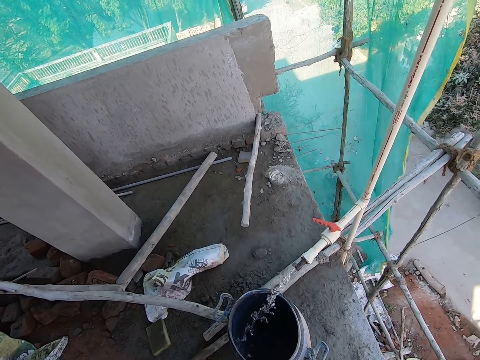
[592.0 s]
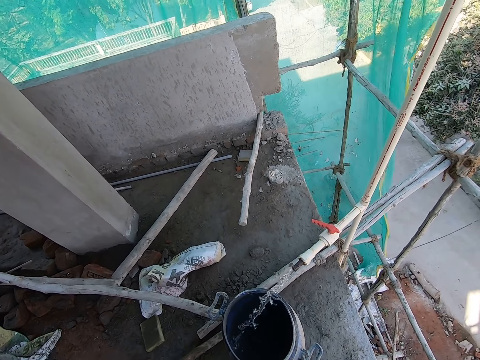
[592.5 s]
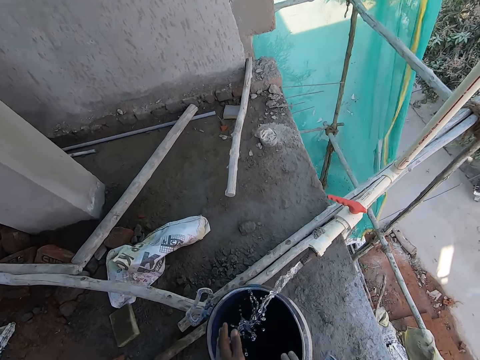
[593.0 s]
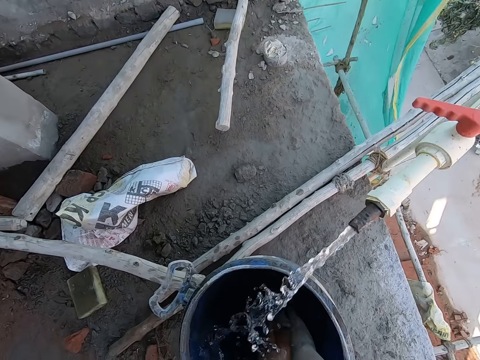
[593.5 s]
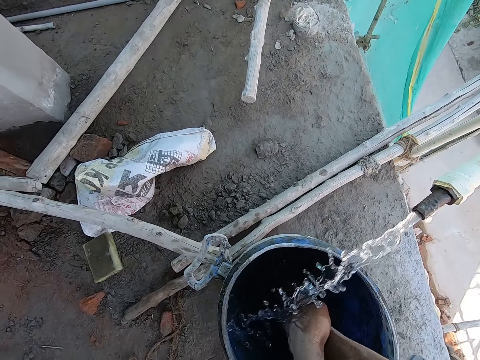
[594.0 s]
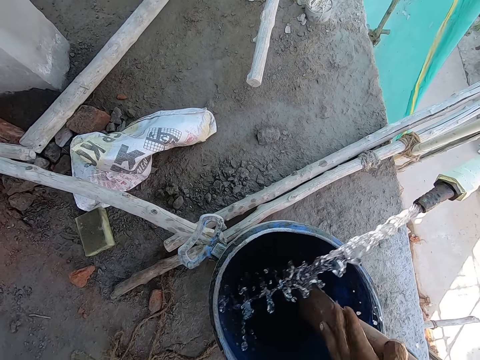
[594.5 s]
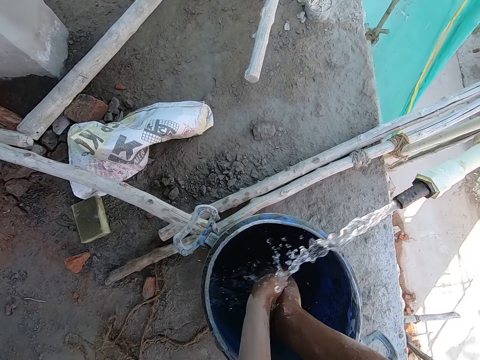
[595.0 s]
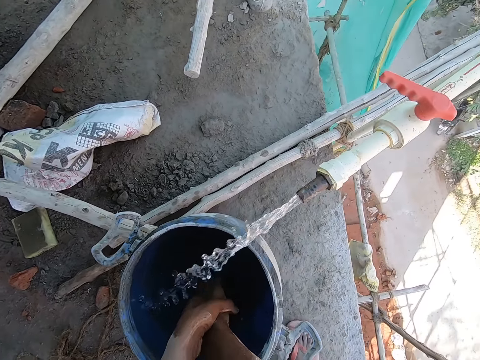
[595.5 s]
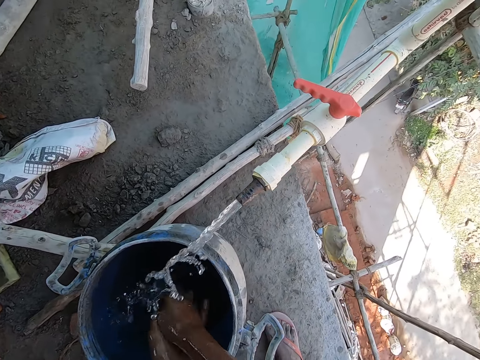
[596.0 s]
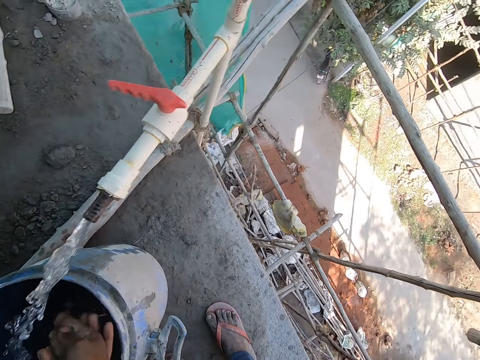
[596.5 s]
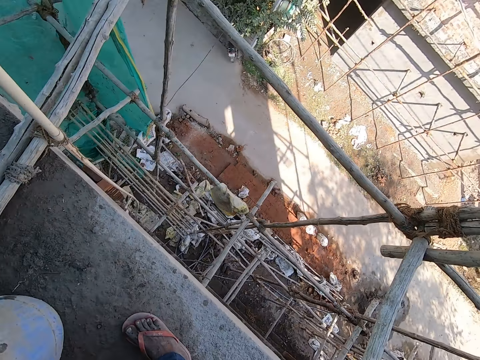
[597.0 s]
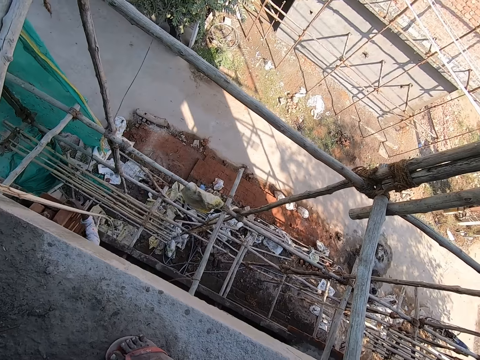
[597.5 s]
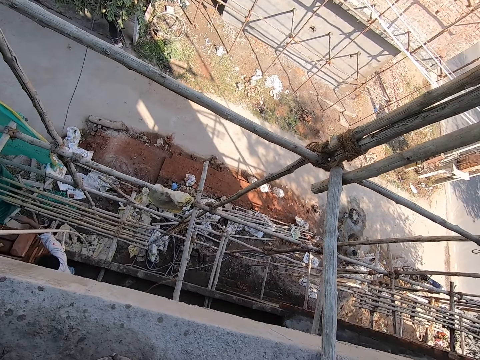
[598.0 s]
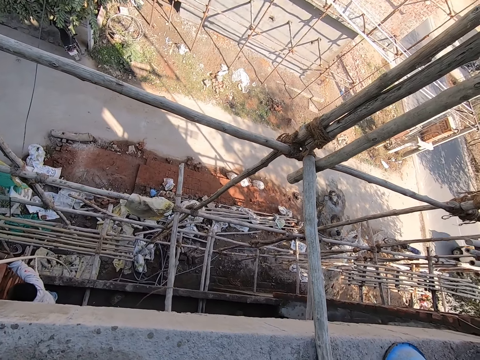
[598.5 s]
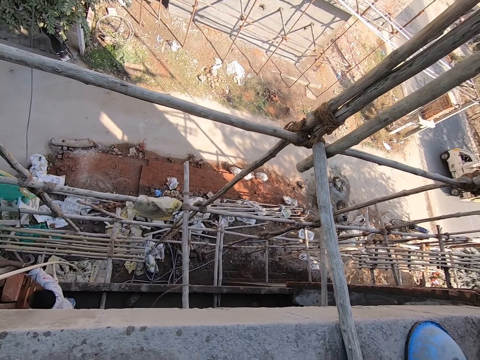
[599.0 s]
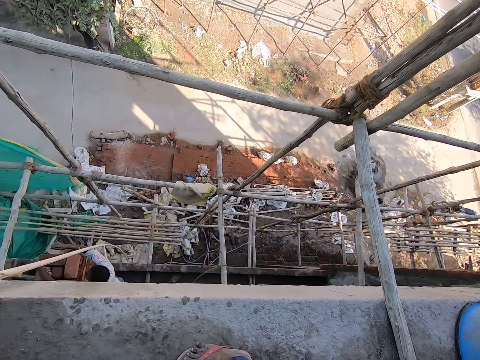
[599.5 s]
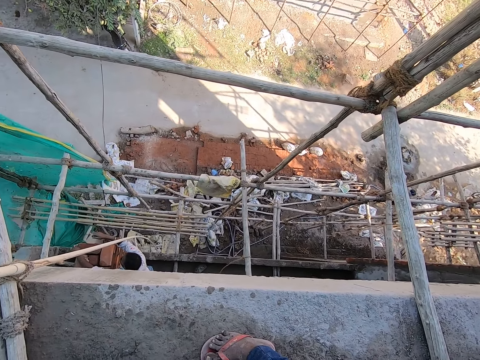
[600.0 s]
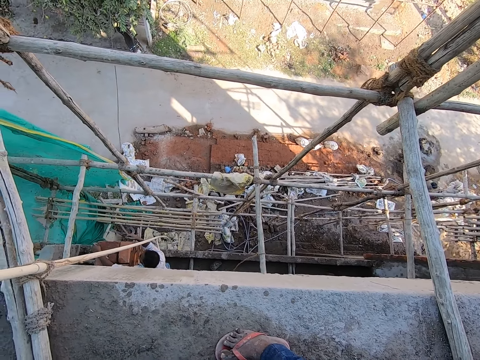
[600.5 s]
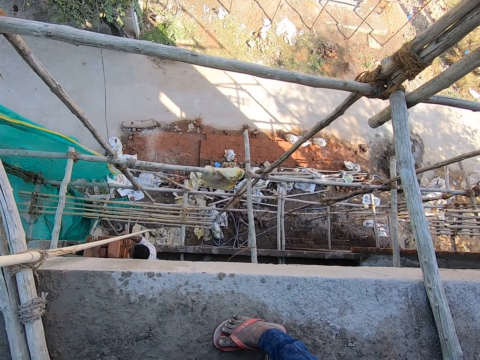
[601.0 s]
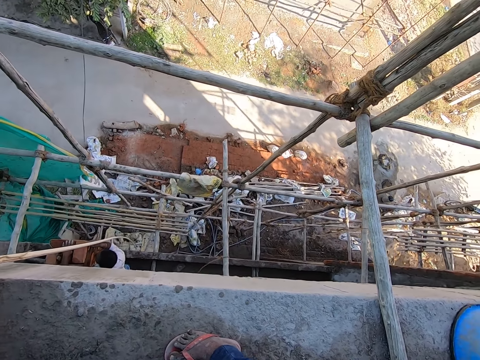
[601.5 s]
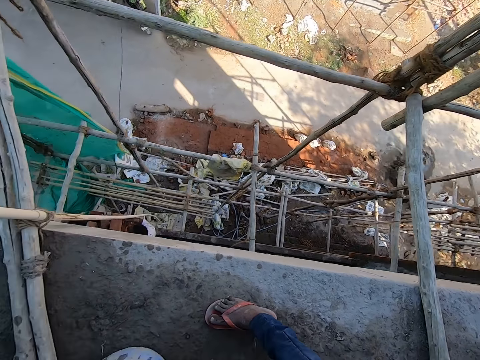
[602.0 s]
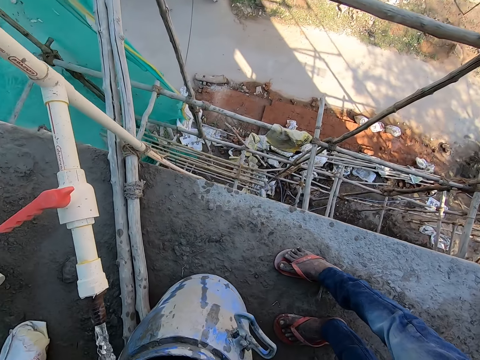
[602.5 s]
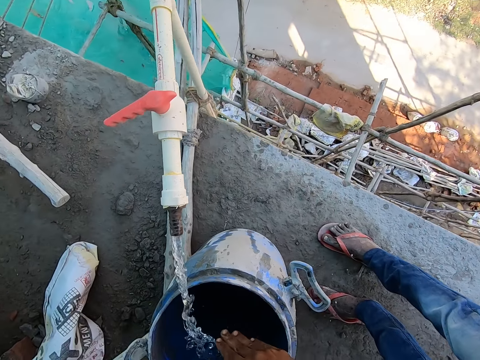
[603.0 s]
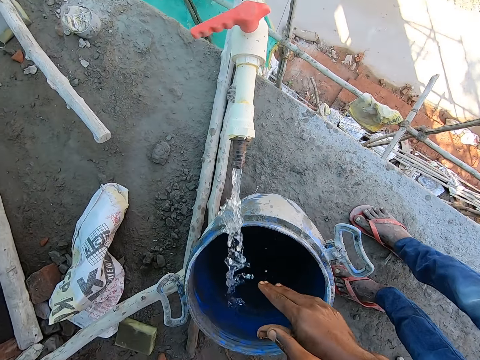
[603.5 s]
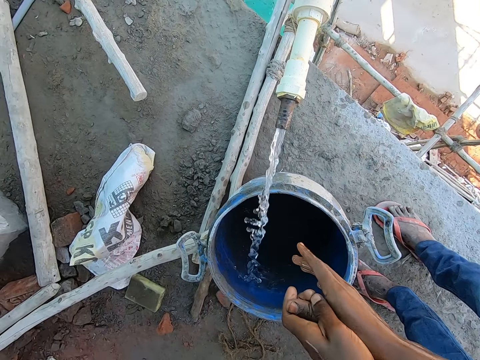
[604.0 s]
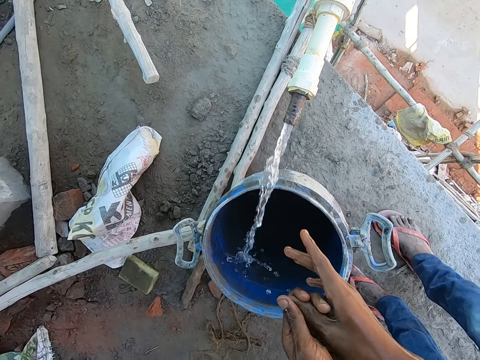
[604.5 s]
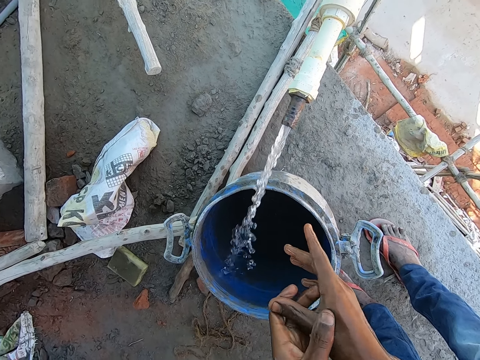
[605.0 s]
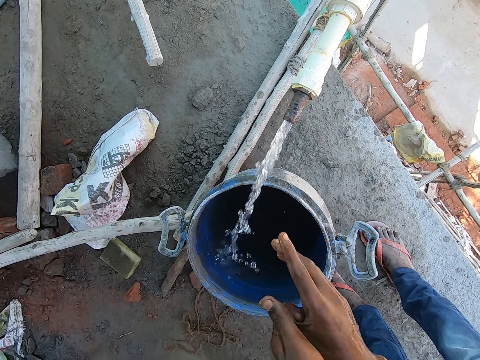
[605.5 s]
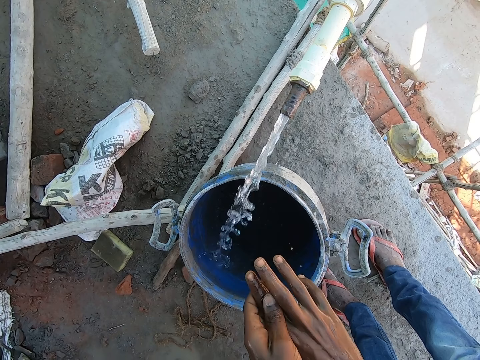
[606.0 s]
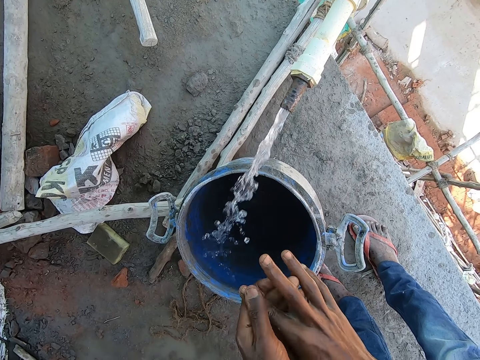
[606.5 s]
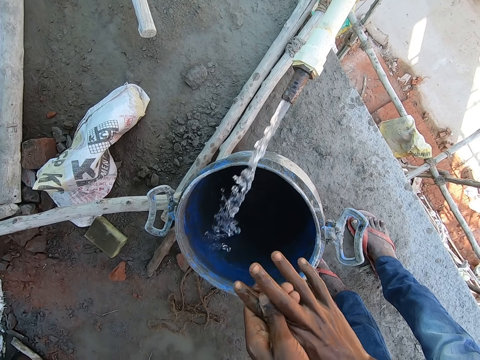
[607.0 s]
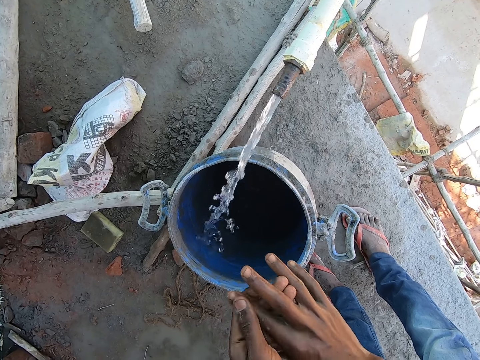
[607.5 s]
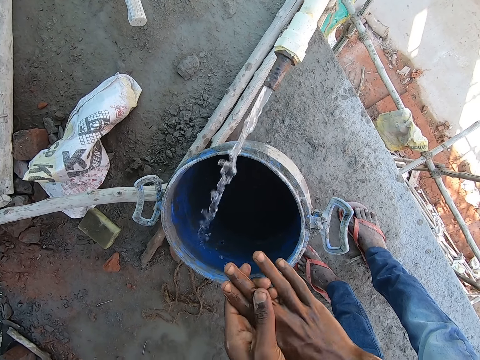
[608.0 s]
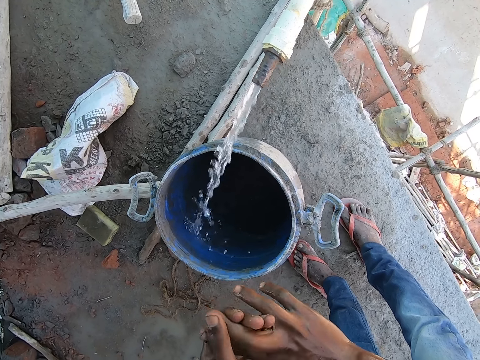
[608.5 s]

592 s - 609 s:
The camera wearer washes both hands with the water from the tap. They look around. The man interacts with the camera wearer. The camera wearer rubs both hands.

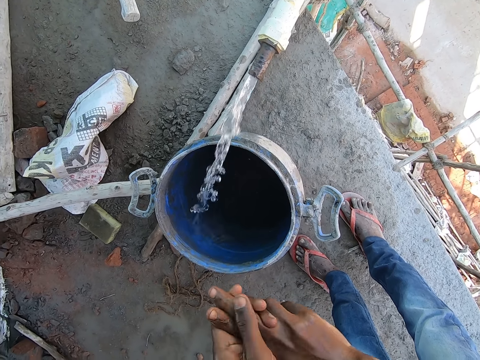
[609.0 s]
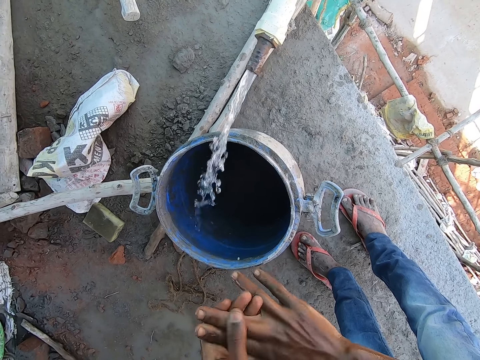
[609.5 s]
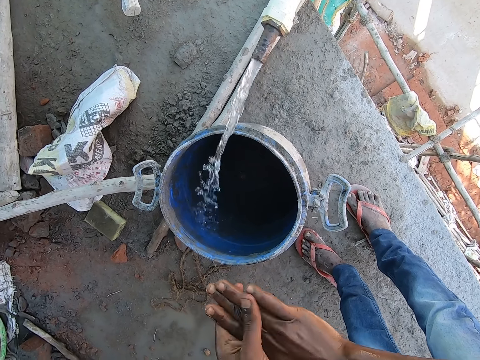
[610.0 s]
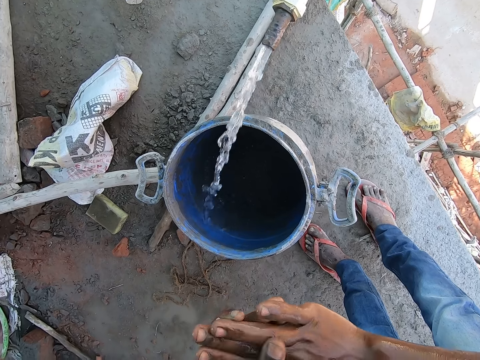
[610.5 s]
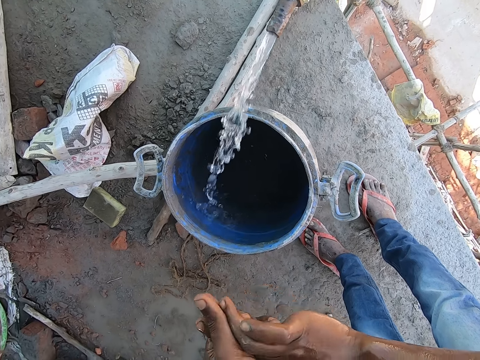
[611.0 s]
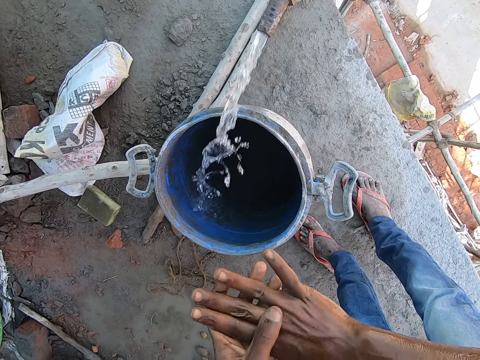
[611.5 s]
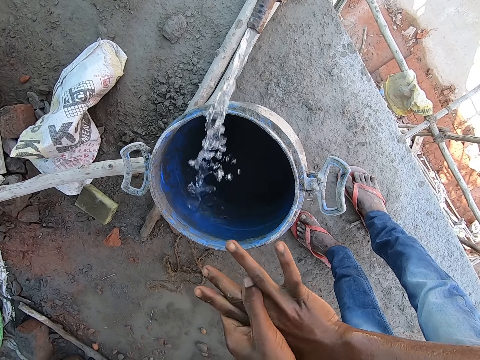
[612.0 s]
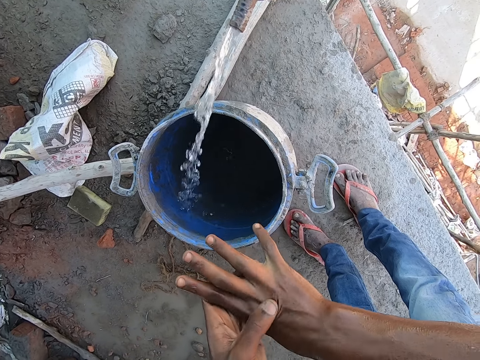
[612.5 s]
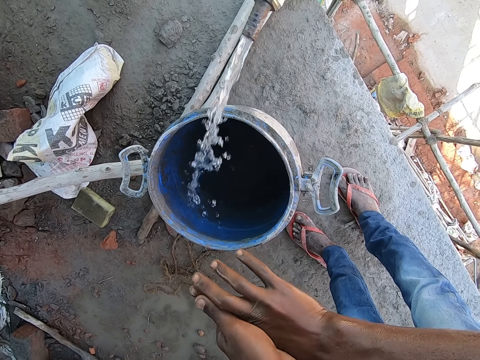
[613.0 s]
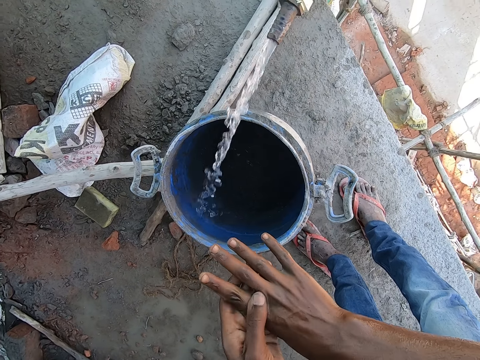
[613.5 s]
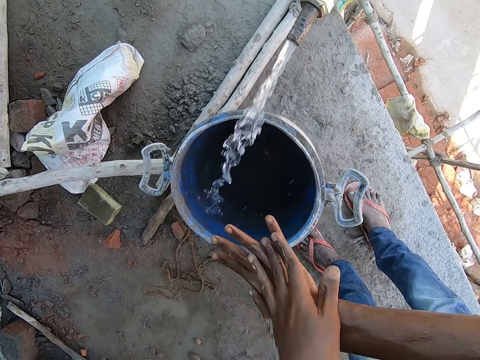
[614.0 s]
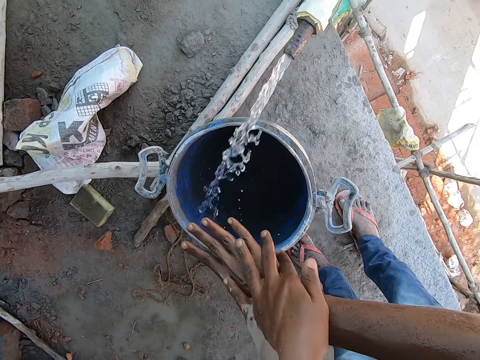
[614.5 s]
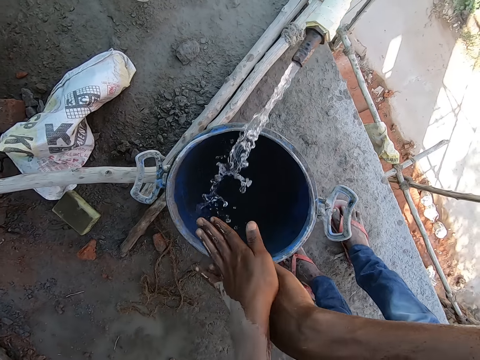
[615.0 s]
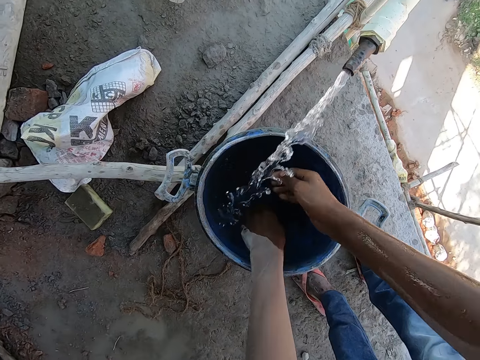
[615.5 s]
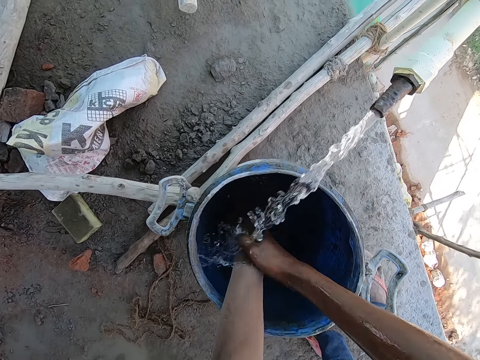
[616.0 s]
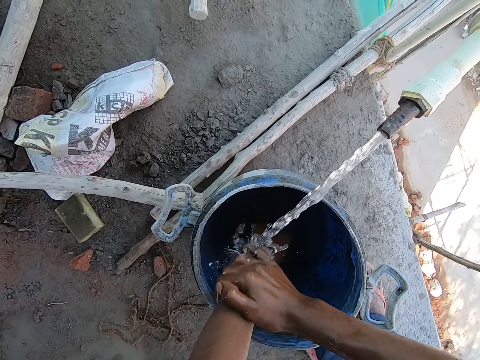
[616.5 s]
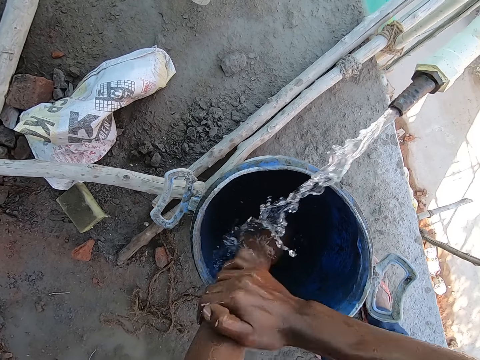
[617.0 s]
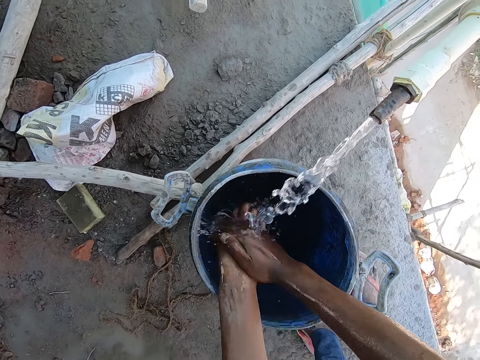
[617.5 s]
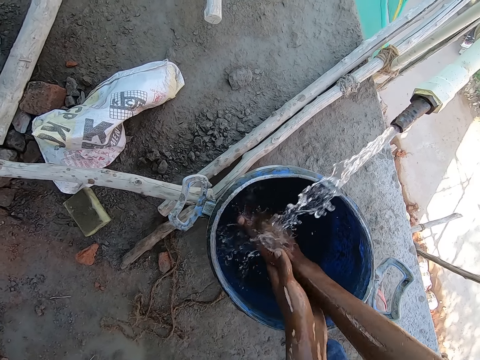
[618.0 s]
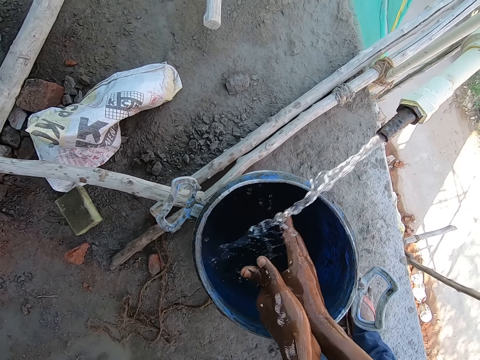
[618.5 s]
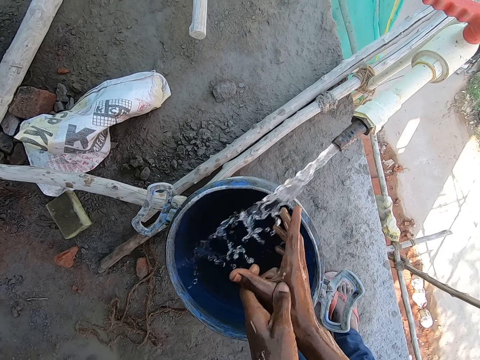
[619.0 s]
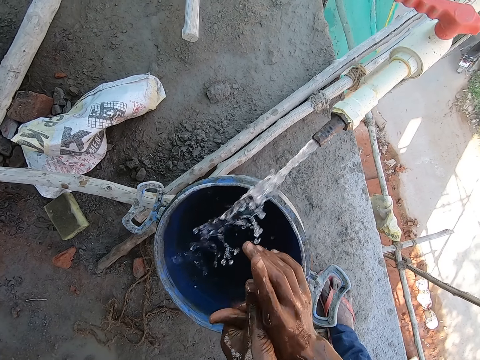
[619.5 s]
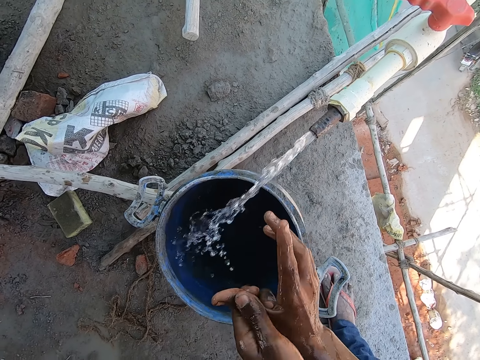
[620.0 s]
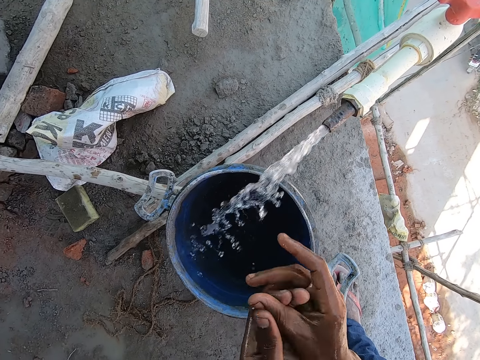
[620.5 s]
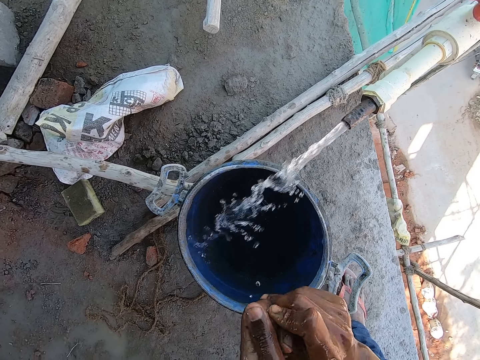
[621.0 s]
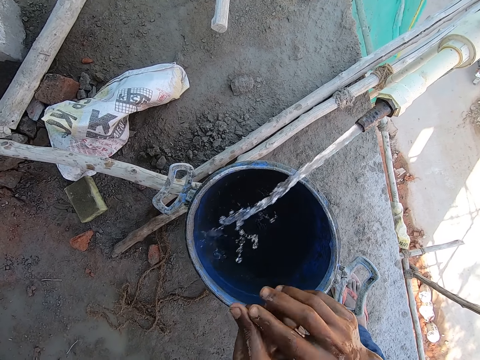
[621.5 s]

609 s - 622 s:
The camera wearer washes both hands with the water from the tap. They rub their hands.
